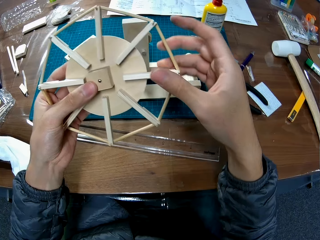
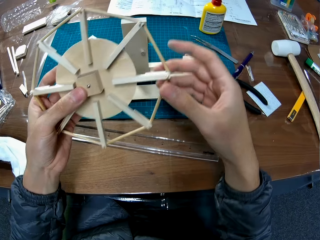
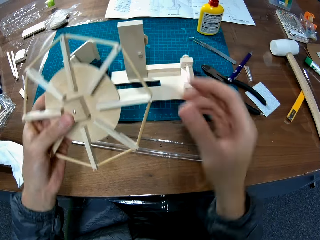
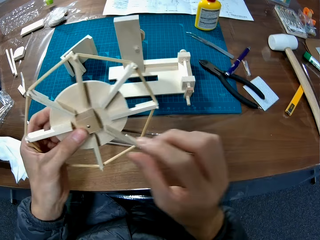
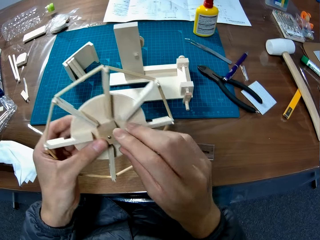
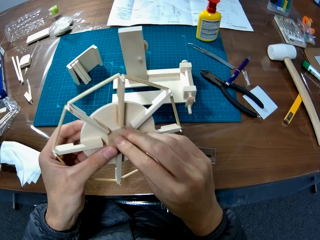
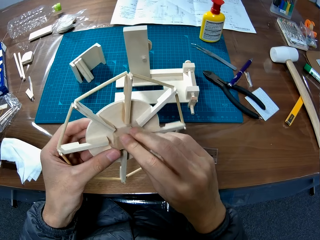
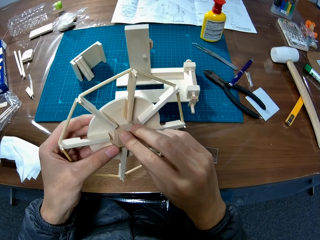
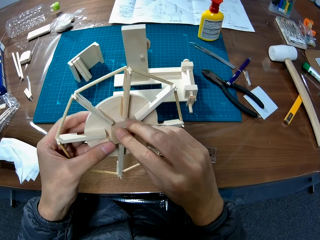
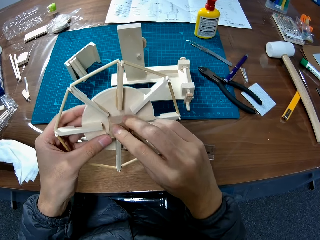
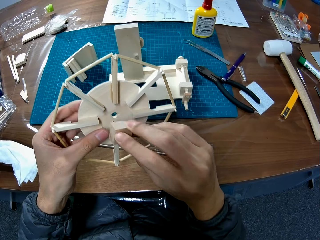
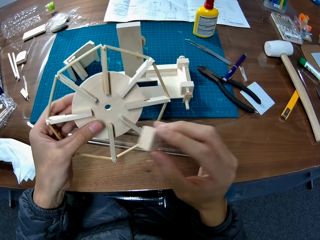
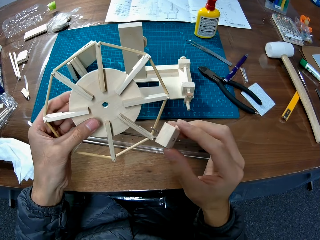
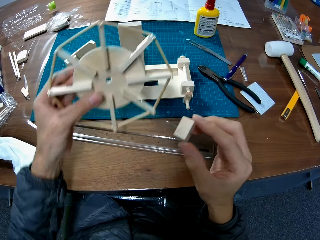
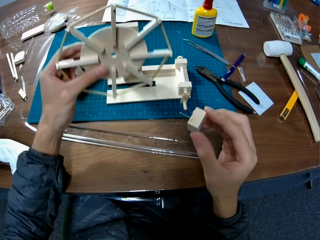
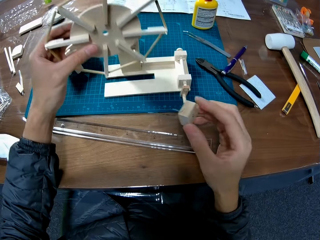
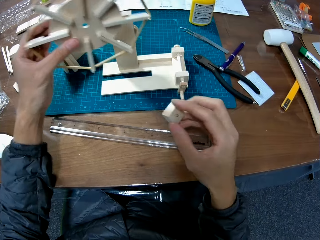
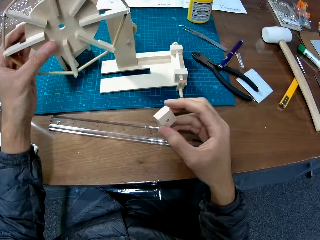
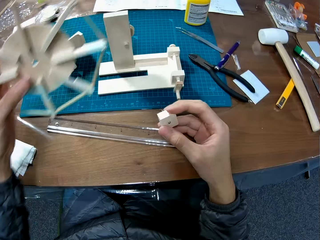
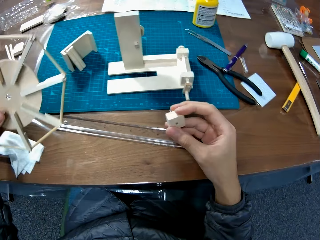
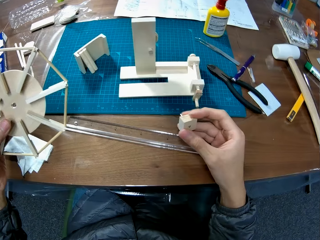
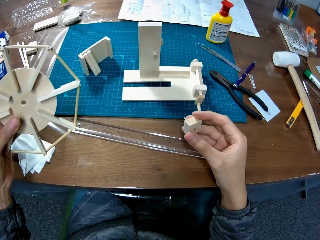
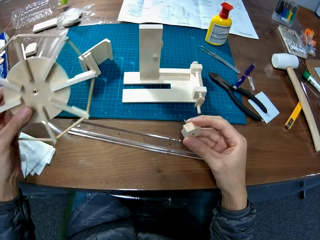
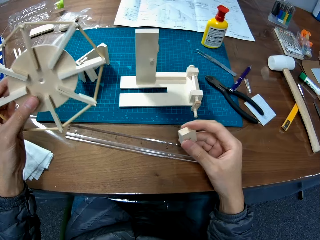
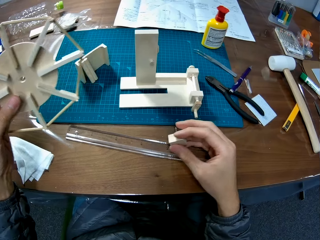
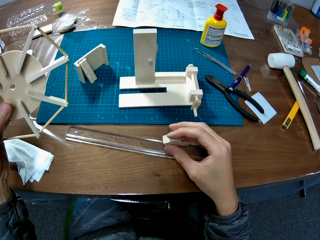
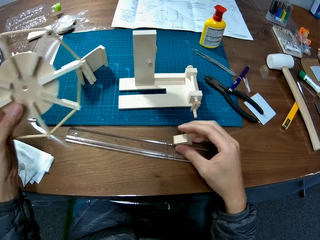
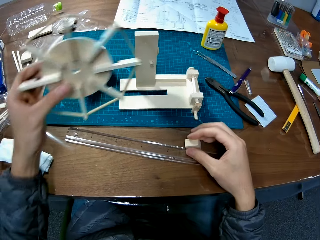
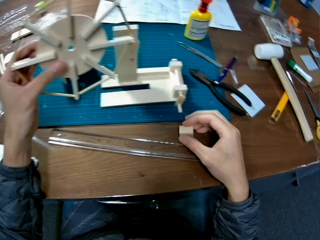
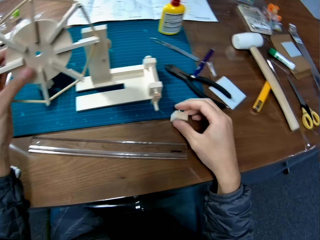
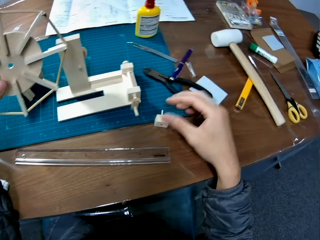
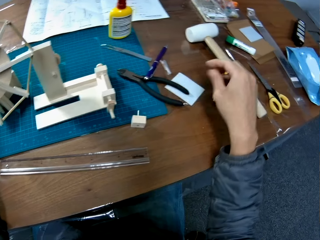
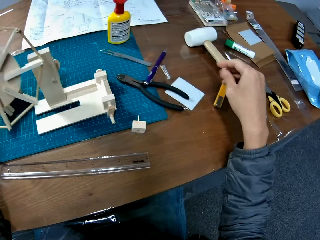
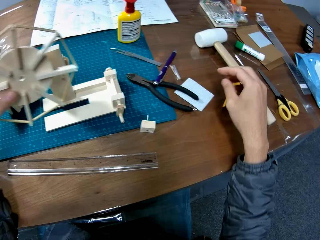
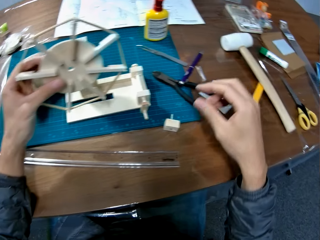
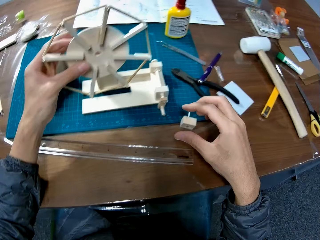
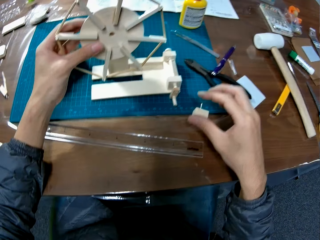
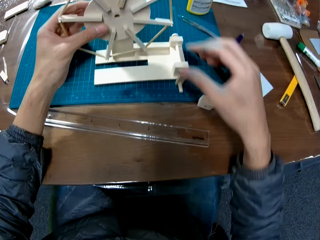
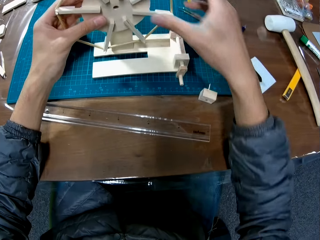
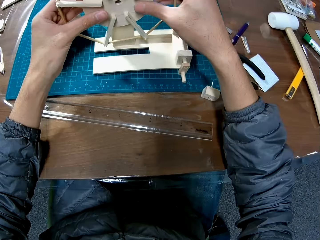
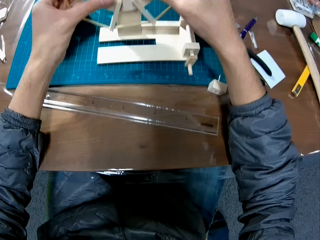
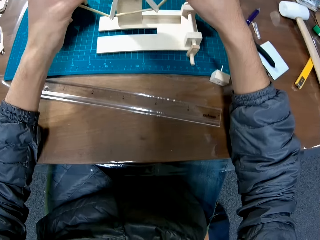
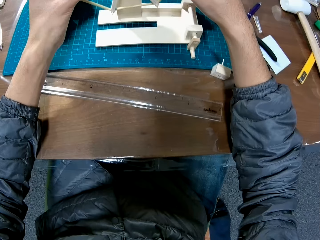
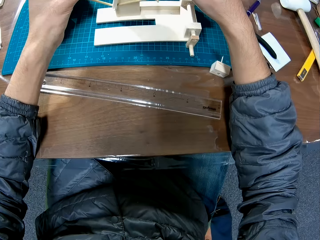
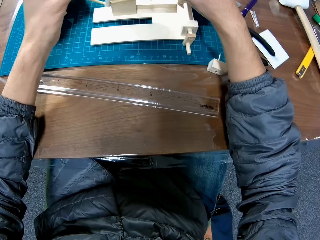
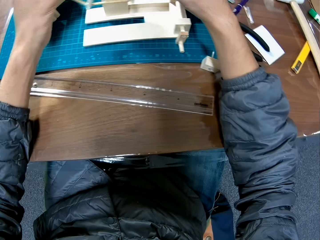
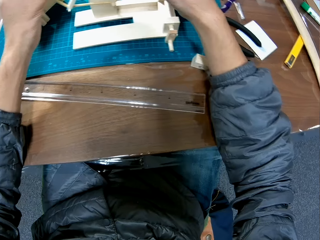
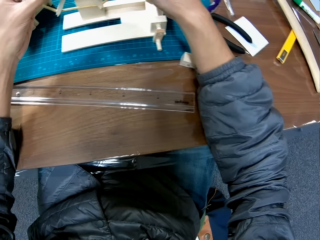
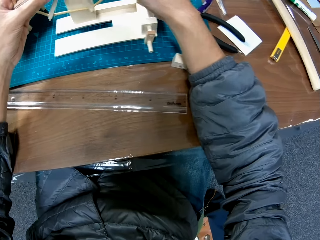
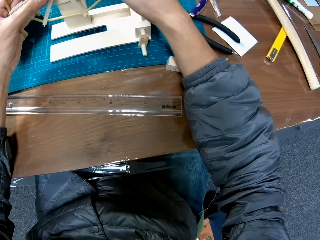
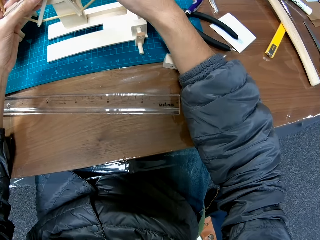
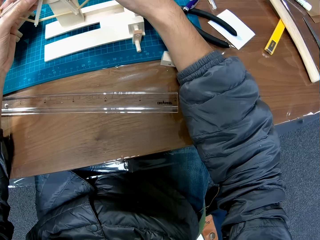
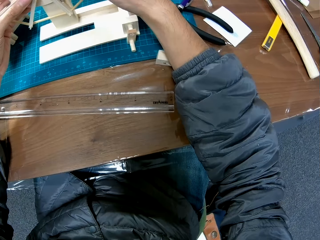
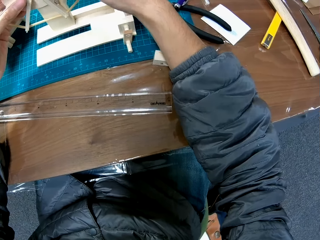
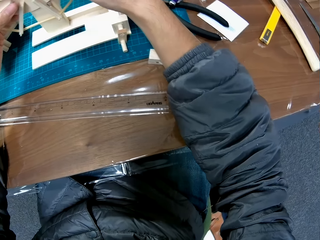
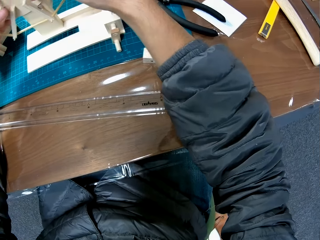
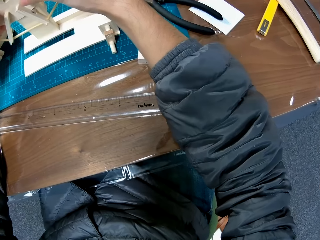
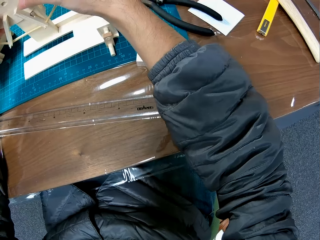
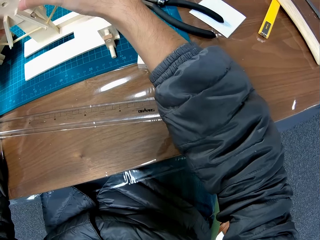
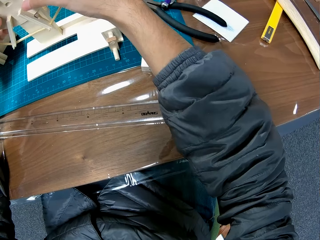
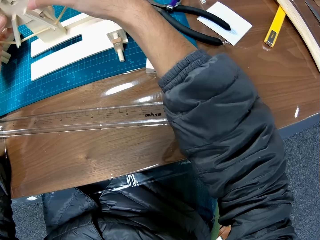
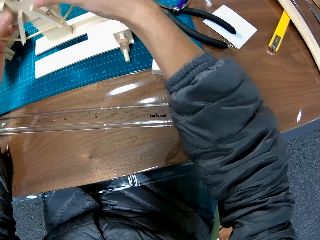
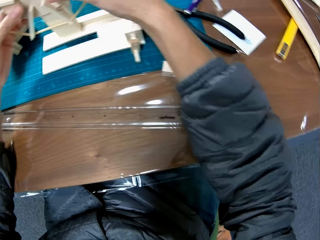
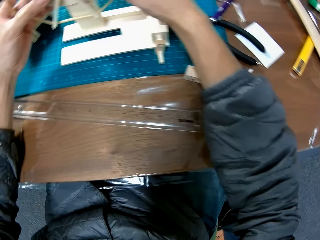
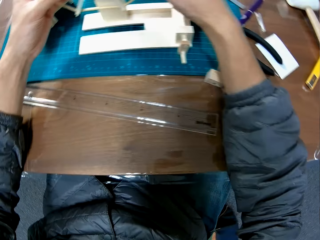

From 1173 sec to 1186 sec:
The camera wearer removes the piece of wood from the wheel model. They put down the piece of wood and fix the wheel on the model.

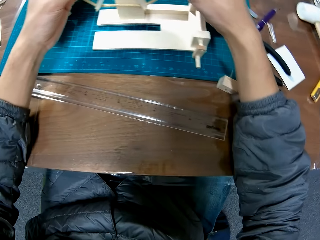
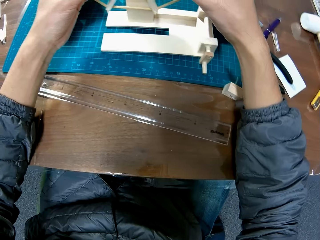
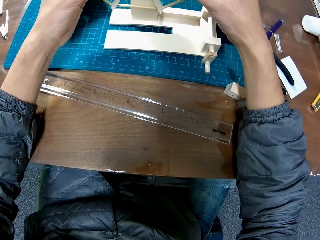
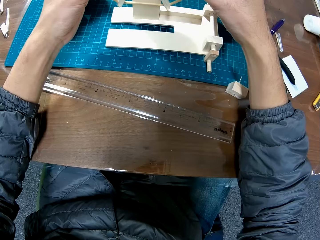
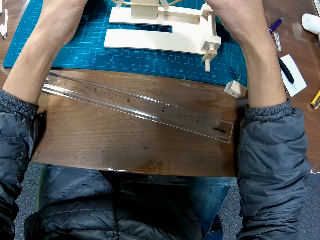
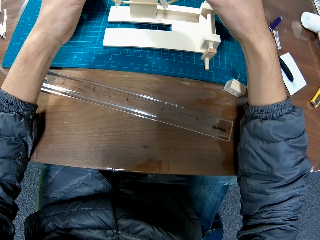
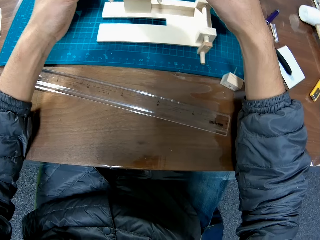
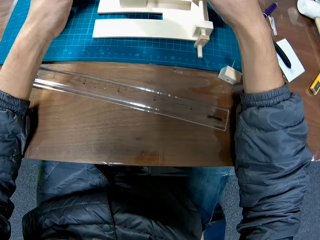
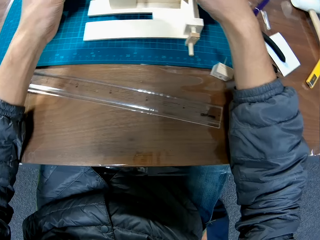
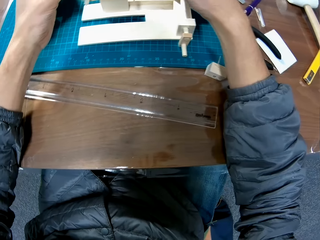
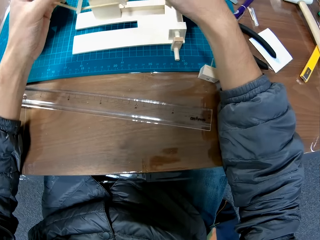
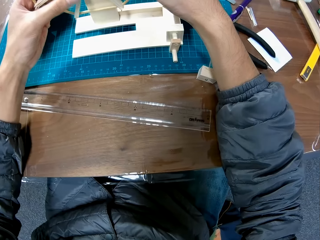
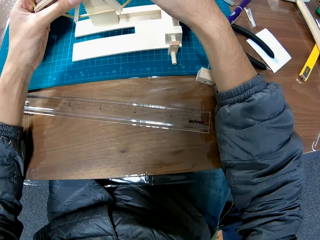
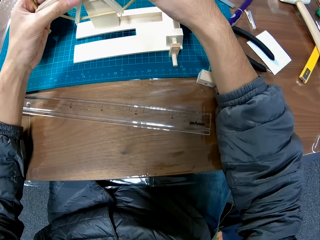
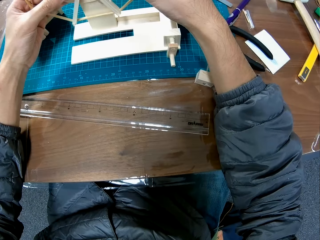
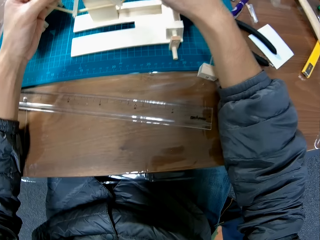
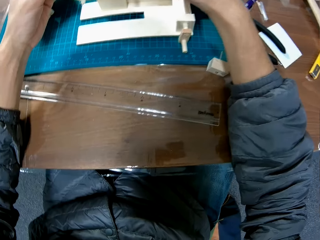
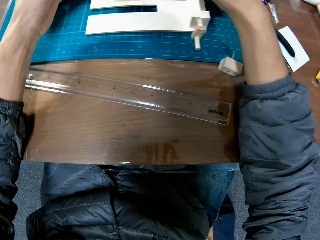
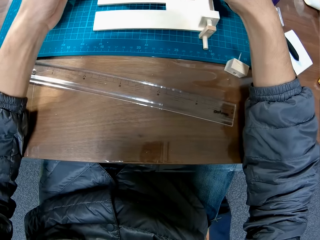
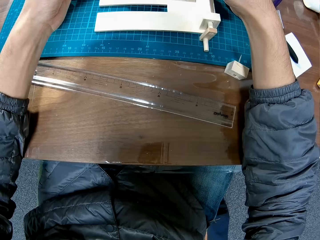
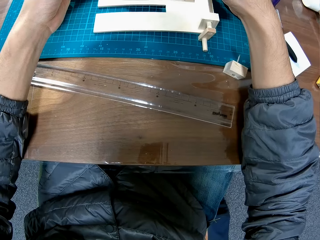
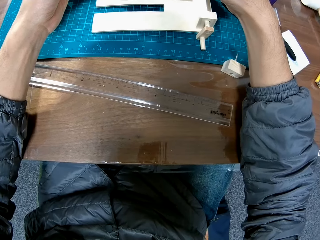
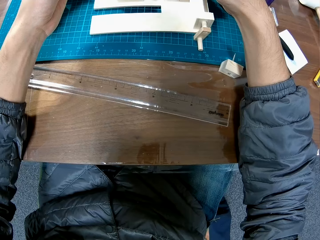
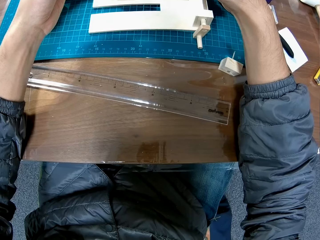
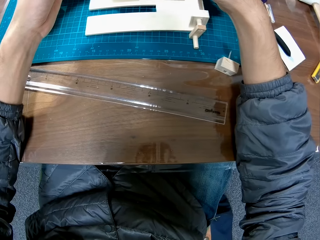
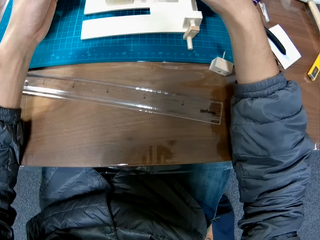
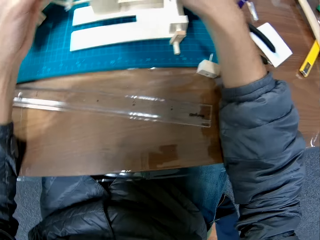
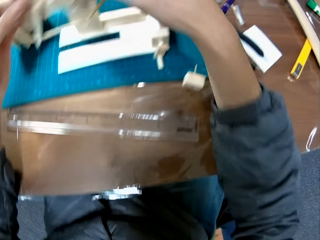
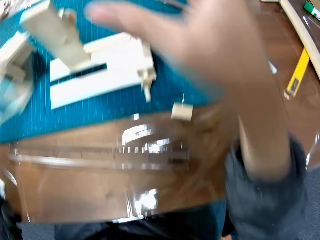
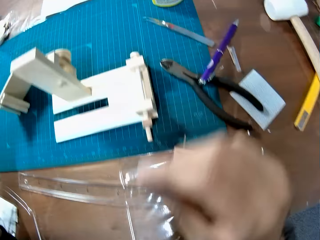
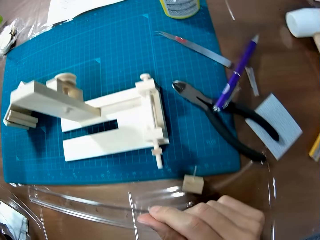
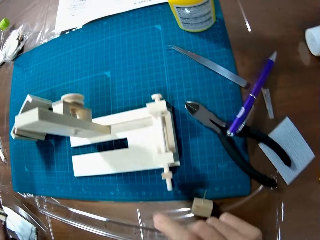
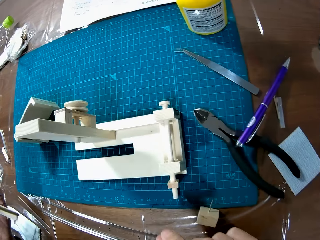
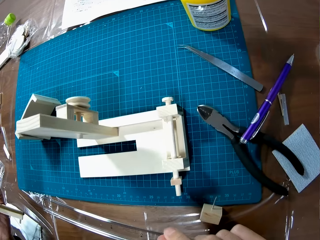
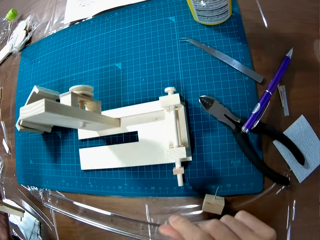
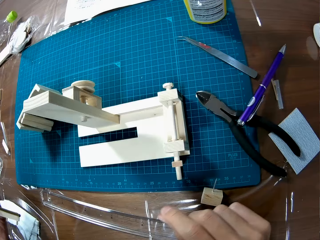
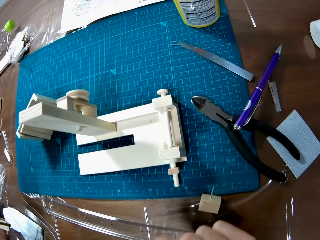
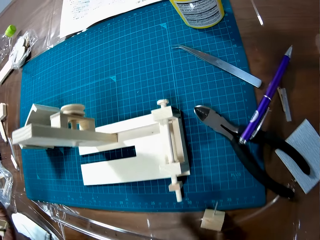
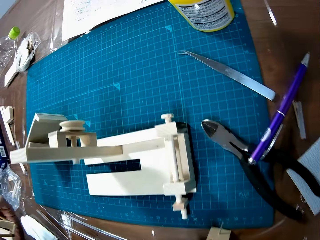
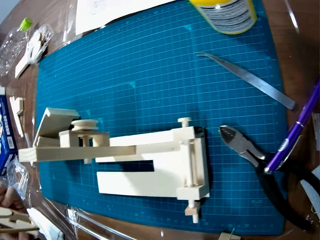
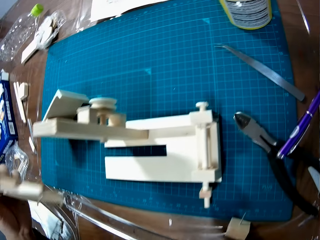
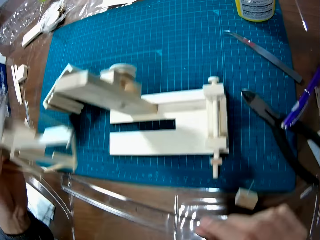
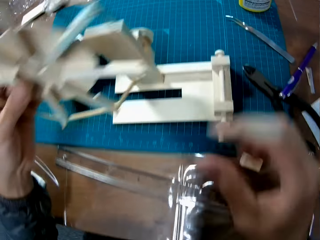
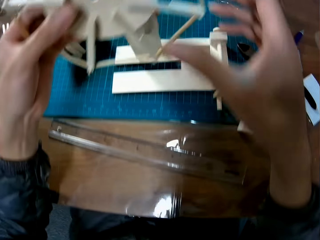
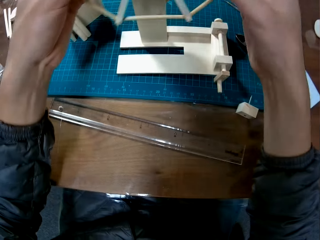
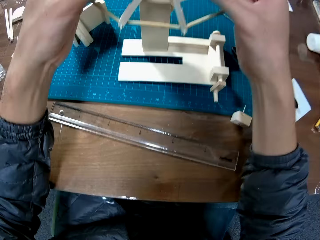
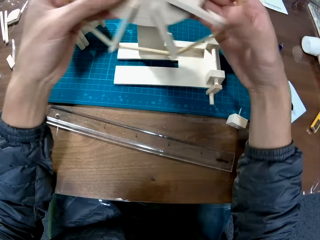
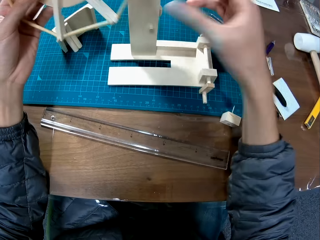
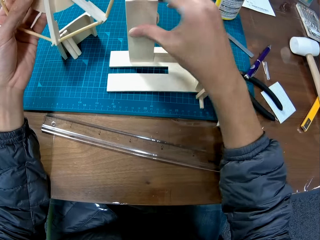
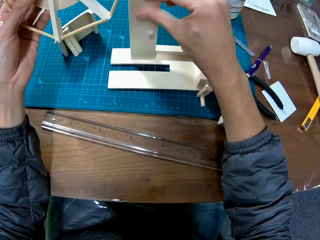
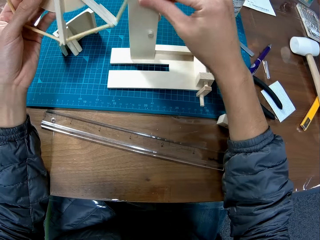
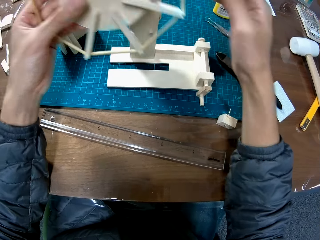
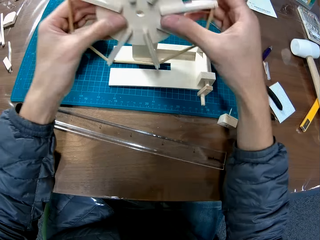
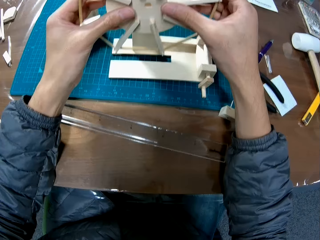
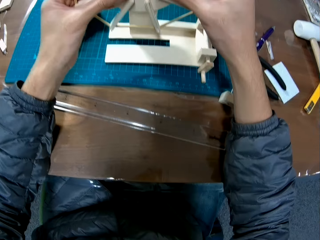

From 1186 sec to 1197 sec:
The camera wearer detaches a craft fan blade from the stand. He wipes the fan stand with his hand.
